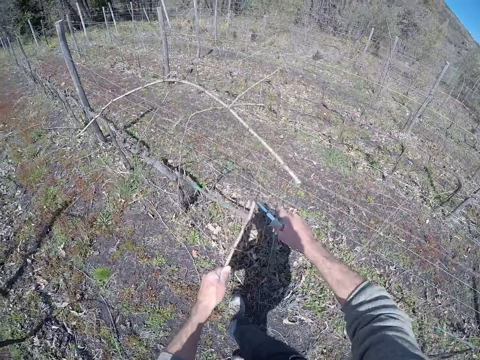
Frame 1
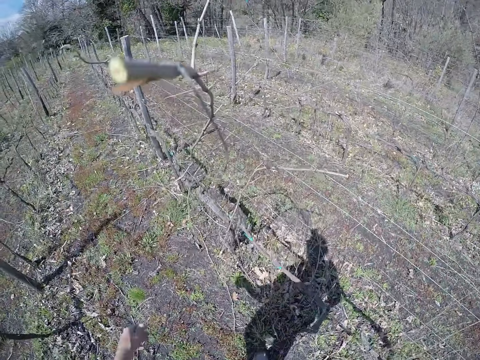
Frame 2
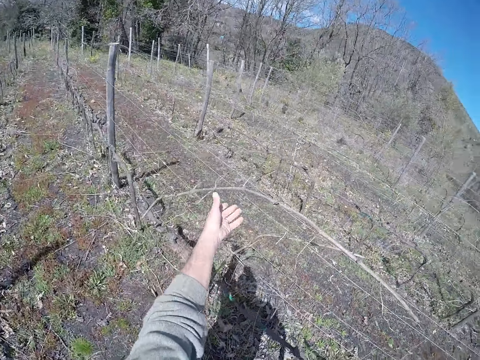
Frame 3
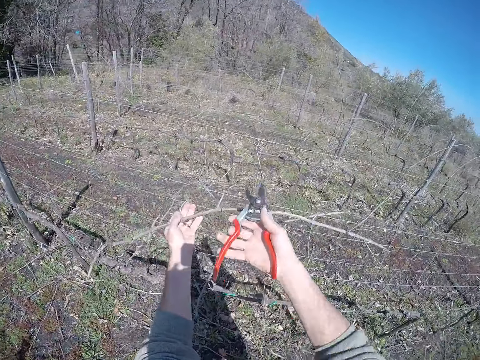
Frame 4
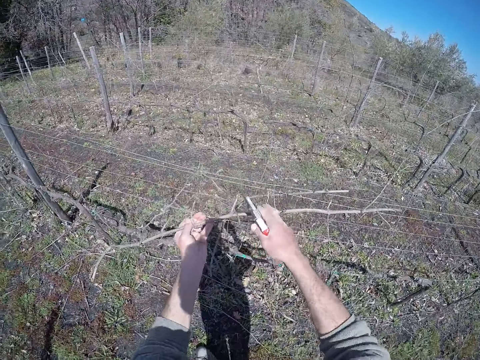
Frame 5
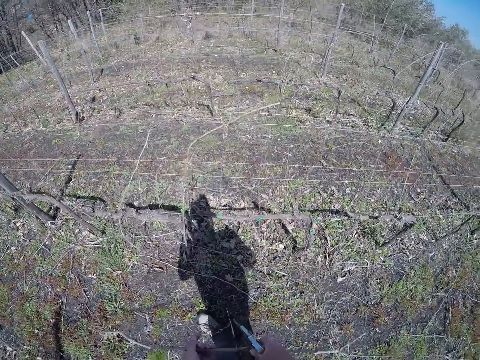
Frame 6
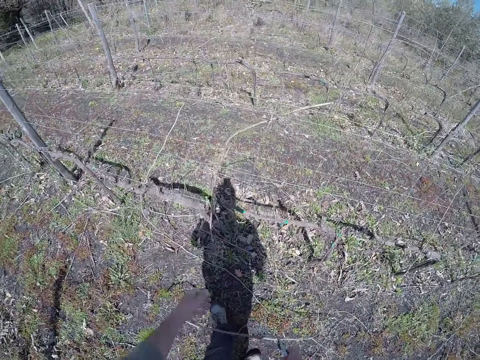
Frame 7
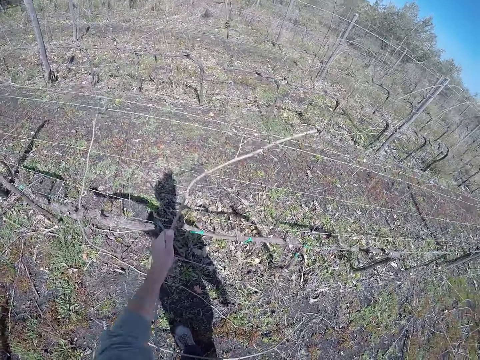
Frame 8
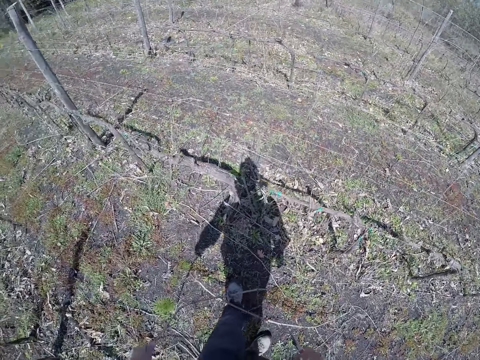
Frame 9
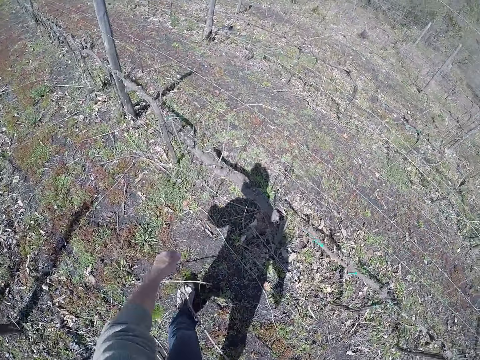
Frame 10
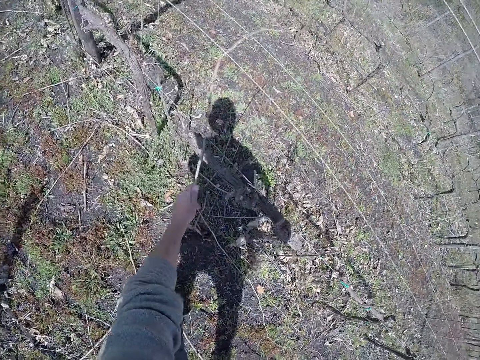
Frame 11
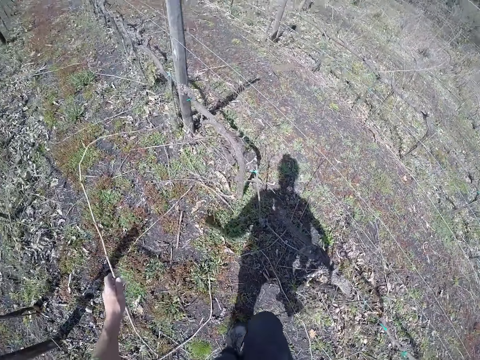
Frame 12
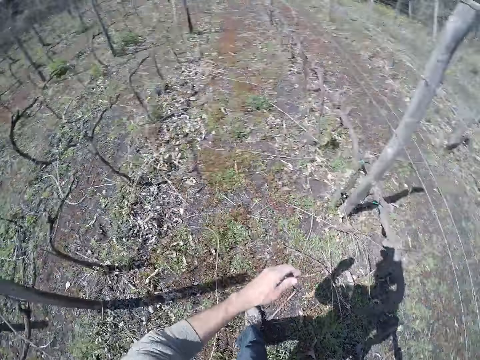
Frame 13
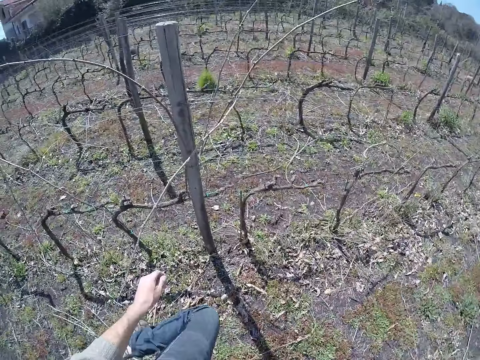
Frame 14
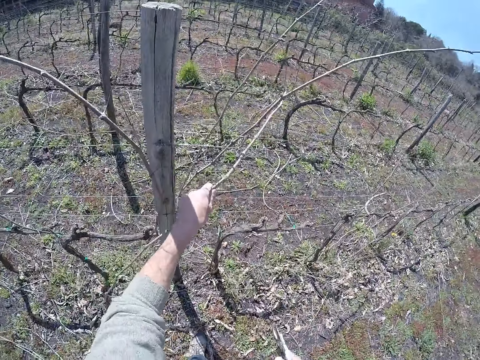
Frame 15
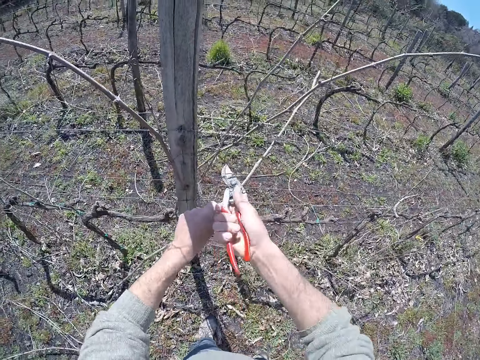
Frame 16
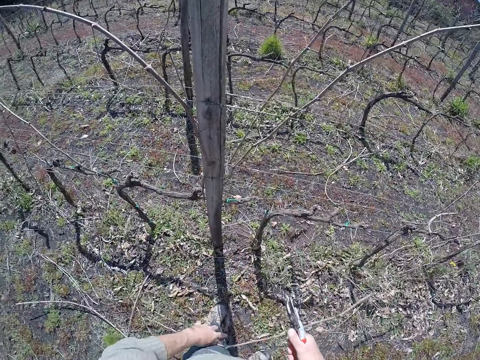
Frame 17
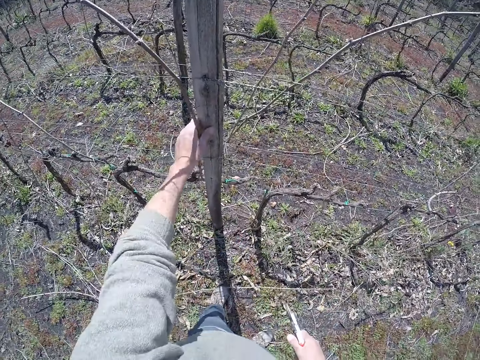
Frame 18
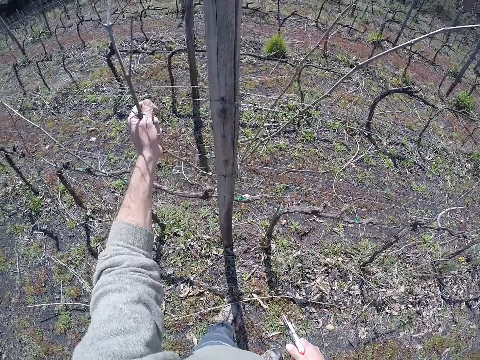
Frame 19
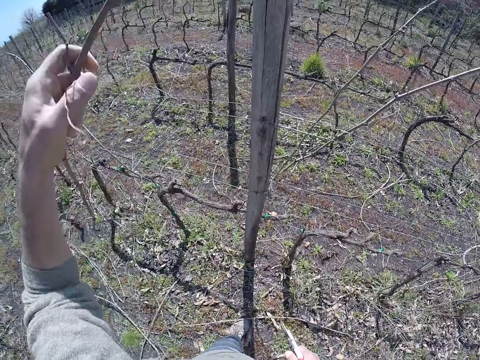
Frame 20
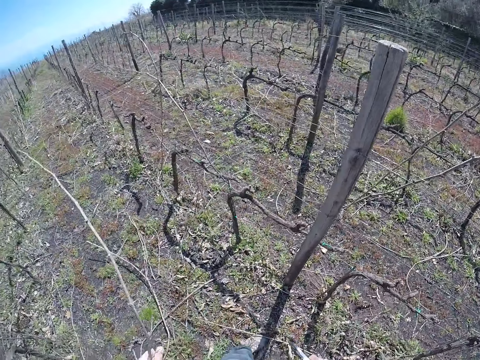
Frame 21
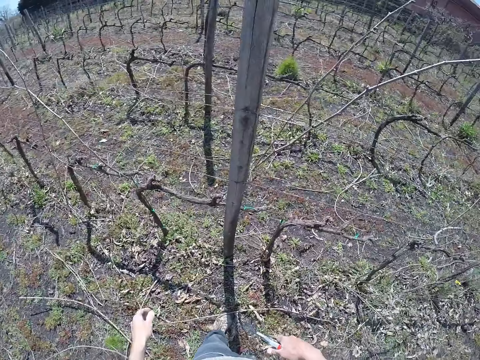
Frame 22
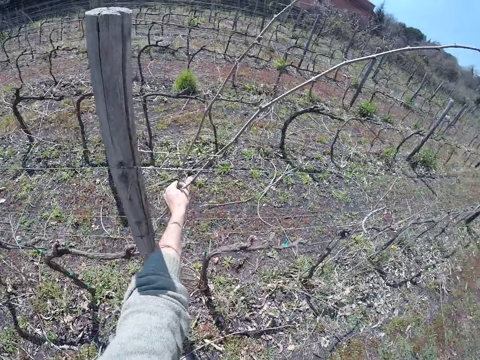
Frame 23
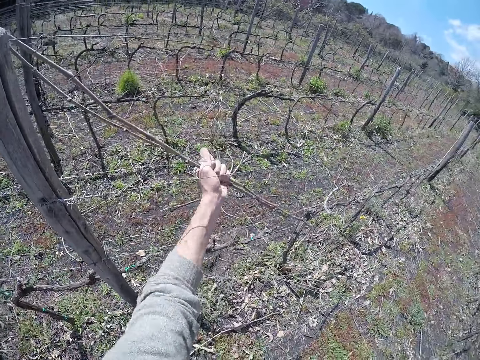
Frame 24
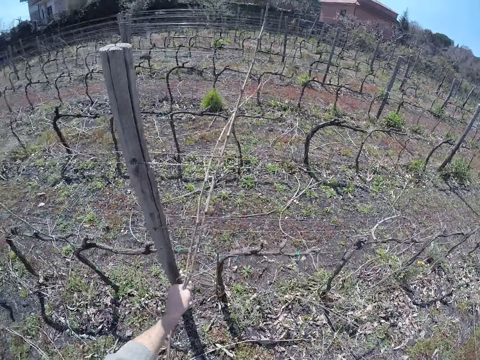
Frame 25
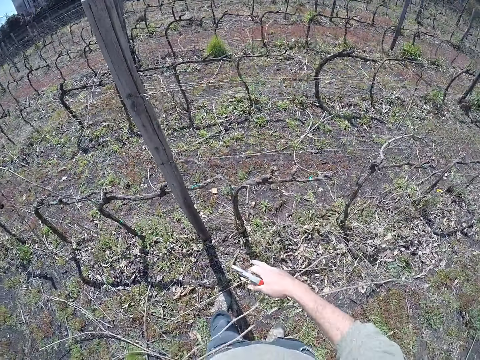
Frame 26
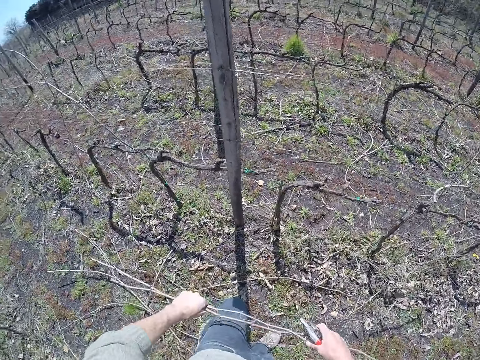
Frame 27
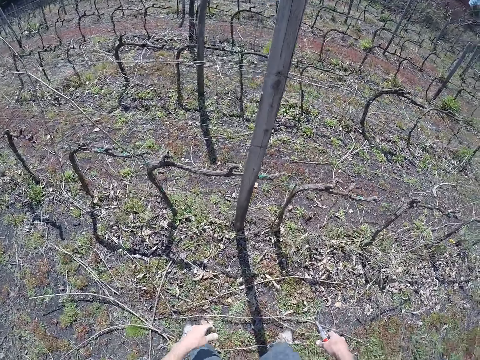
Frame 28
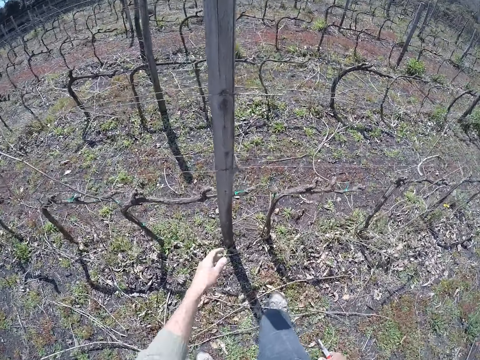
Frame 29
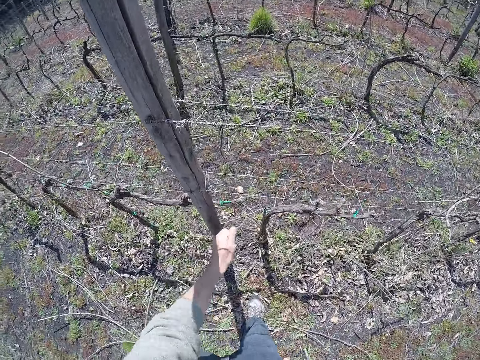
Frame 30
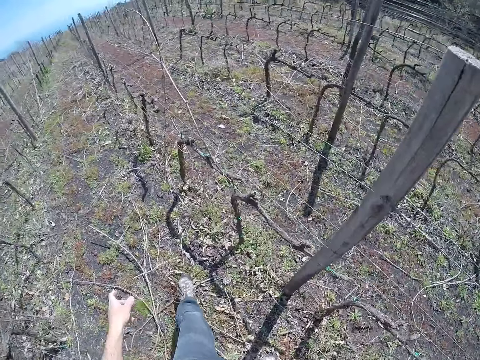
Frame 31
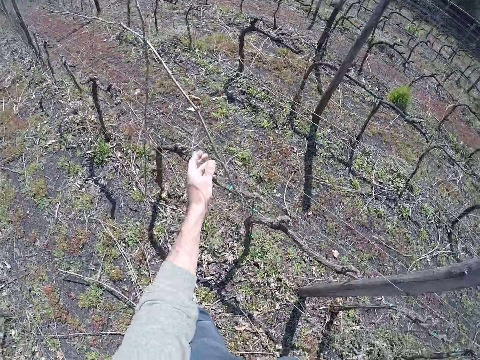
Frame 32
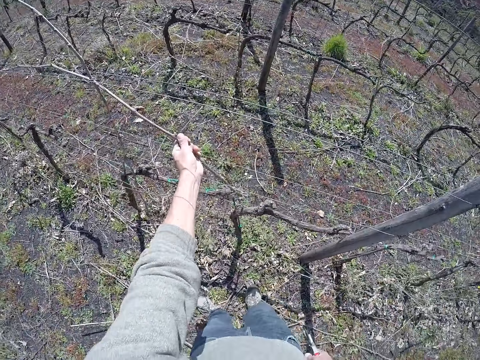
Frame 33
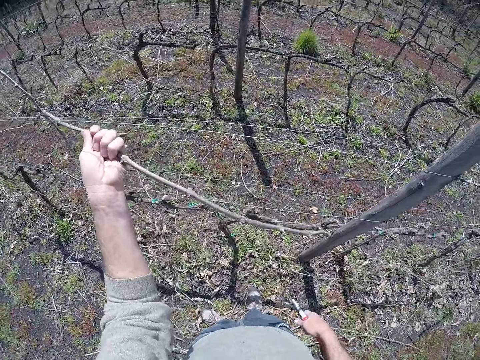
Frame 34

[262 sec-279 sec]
The camera wearer cuts the dry stem in his left hand with the cutter in his right hand. He puts the dry stem or piece of wood on the ground. He removes a piece of wood from the fence. He holds a dry stem on the barbed wire fence with his left hand. He cuts the dry stem in his left hand with the cutter in his right hand. He holds the dry stem with both hands. He throws the dry stem in his hands on the ground. He removes a dry stem from the barbed wire fence with his left hand. He drops the dry stem in his left hand on the ground. He removes a dry stem from the barbed wire fence with his left hand. He walks around. He drops the dry stem in his left hand on the ground. He drags a dry stem from the barbed wire fence with his left hand. He removes a piece of wood from the fence. He cuts the dry stem in his left hand with the cutter in his right hand. He drops the dry stem in his left hand on the ground. He removes a dry stem from the barbed wire fence with his left hand. He drops the dry stem in his left hand on the ground. He removes some dry stems from the barbed wire fence with his left hand. He holds the dry stems with both hands. He drops the dry stems in his hands on the ground. He removes a dry stem from the barbed wire fence with his left hand. He drops the dry stems in his hands on the ground. He removes a dry stem from the barbed wire fence with his left hand.

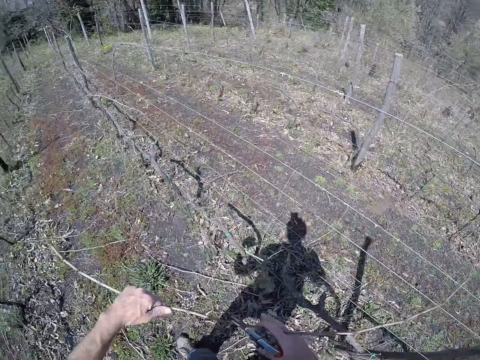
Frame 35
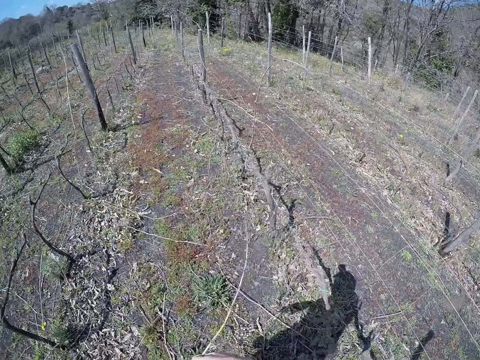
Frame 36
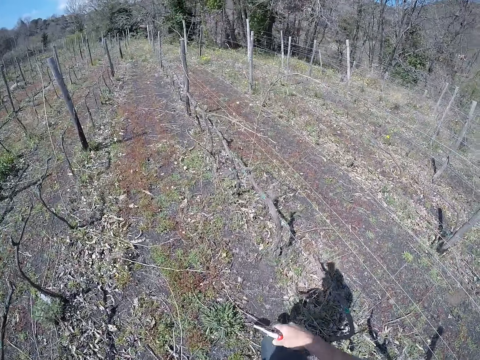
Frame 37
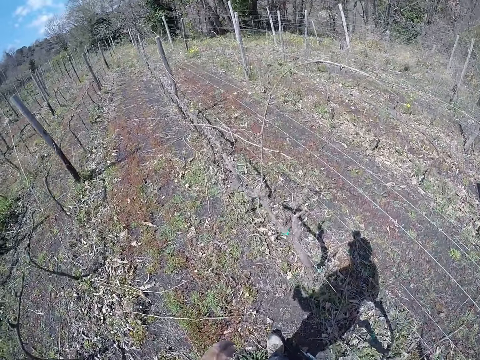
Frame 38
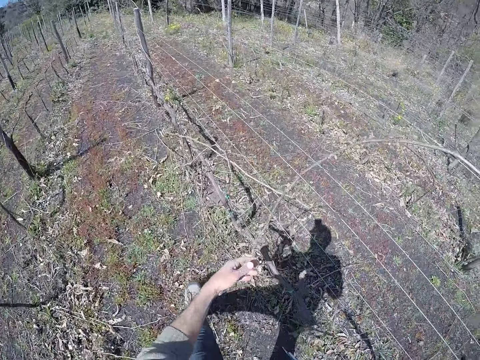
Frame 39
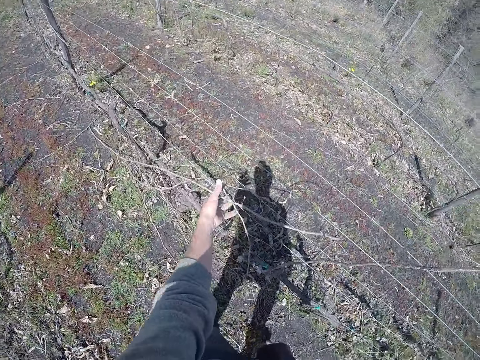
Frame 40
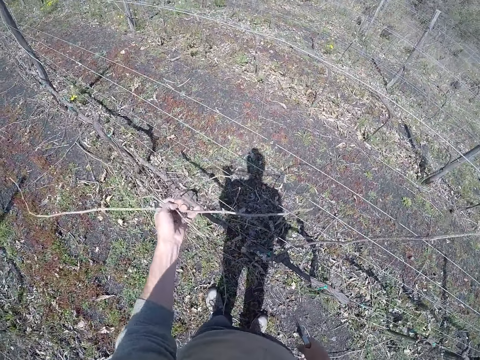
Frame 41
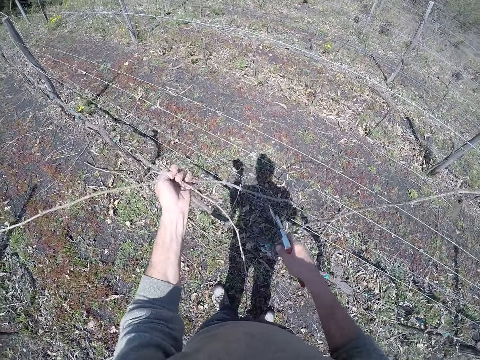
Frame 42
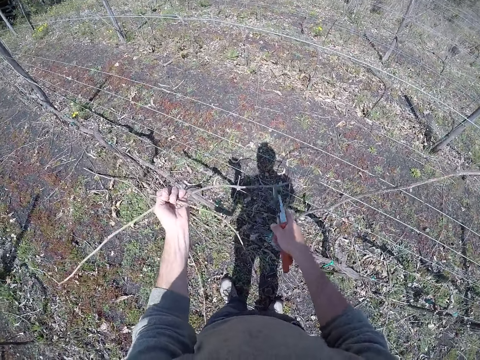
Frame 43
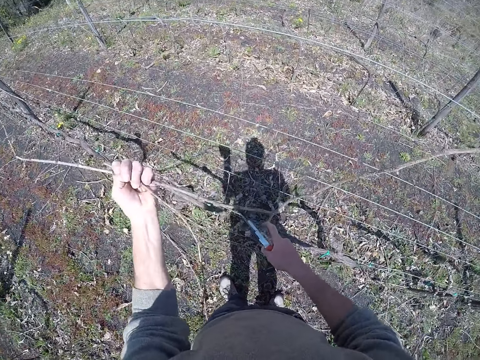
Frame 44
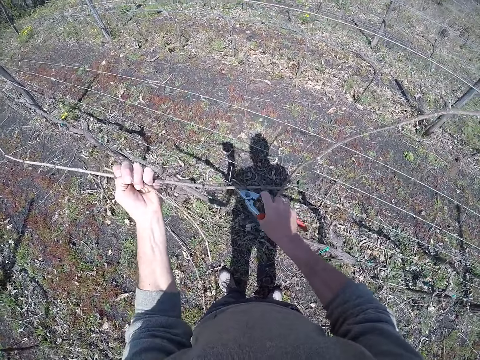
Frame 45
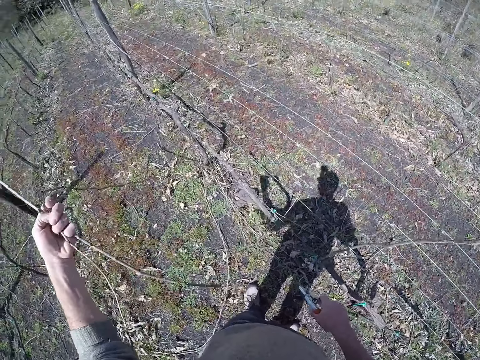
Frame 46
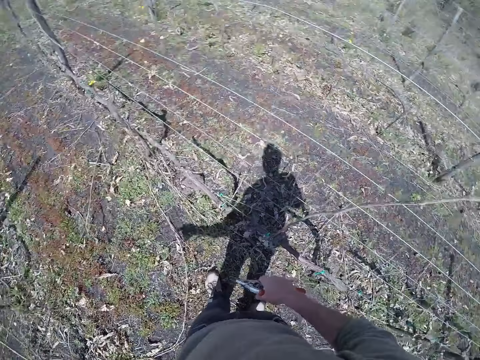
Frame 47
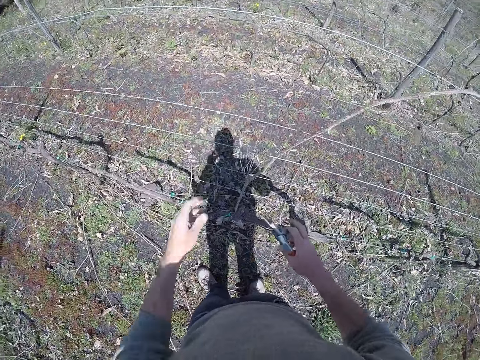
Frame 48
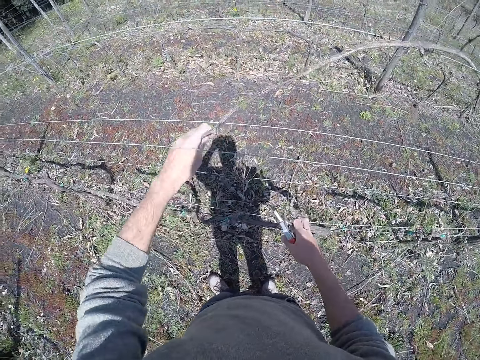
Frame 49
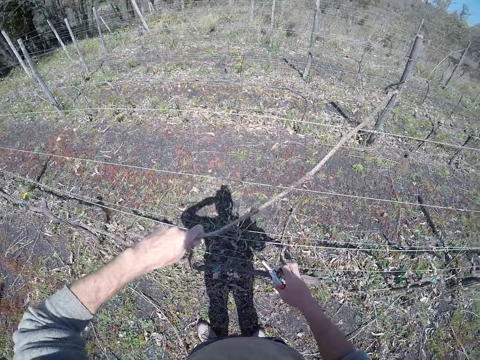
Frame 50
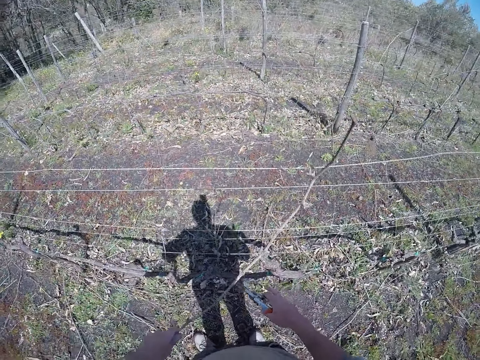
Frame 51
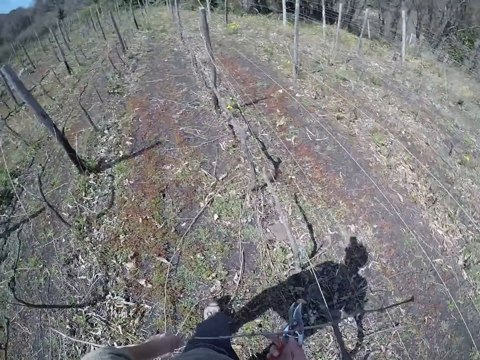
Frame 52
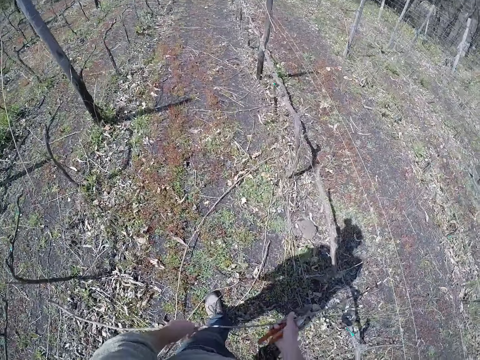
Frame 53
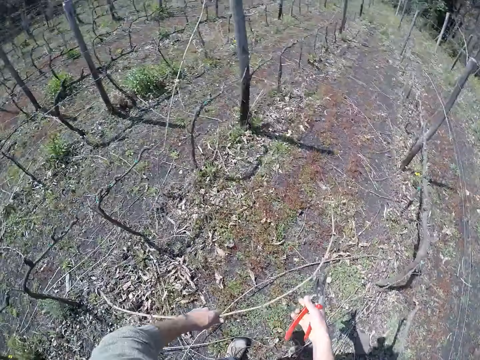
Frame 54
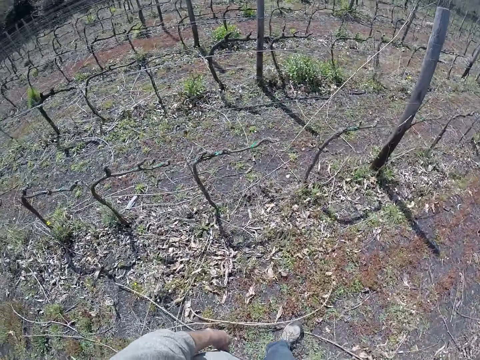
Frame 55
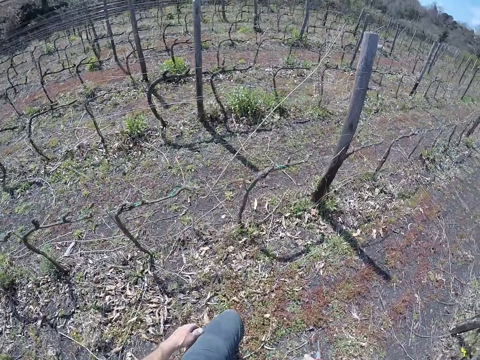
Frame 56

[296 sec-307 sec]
The camera wearer drops the sticks on the ground with both hands. He walks. He picks some sticks from the barbed wire with his left hand. He pulls the barbed wire with his right hand. He drops the sticks on the ground with his left hand. He picks a stick from the barbed wire with his left hand. He pulls the barbed wire with his right hand. He pulls the stick from the barbed wire with both hands. He drops the sticks on the ground with both hands.
